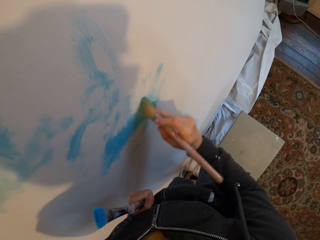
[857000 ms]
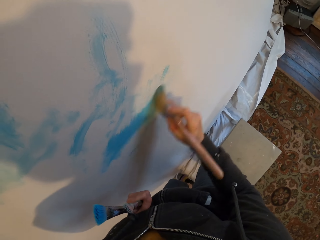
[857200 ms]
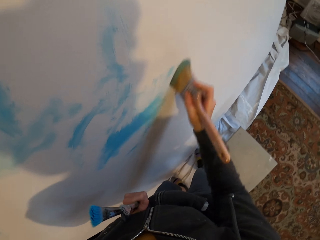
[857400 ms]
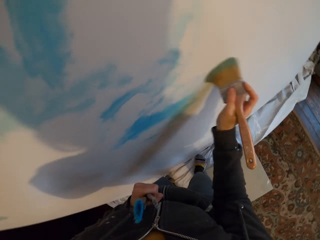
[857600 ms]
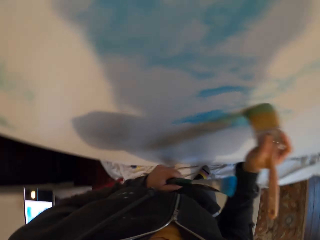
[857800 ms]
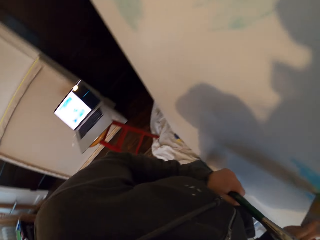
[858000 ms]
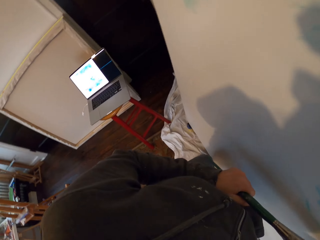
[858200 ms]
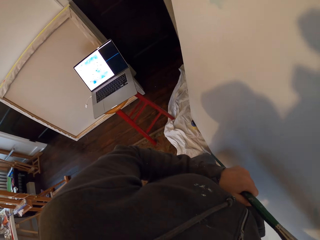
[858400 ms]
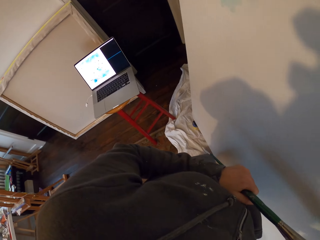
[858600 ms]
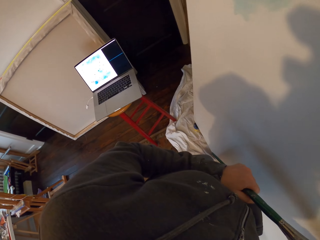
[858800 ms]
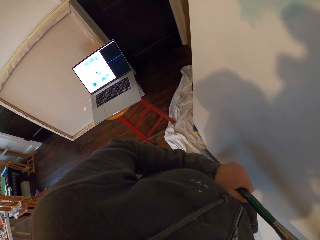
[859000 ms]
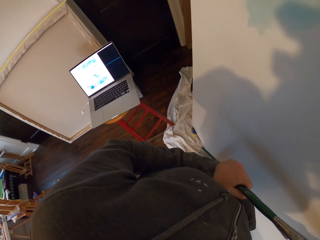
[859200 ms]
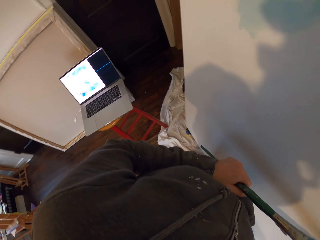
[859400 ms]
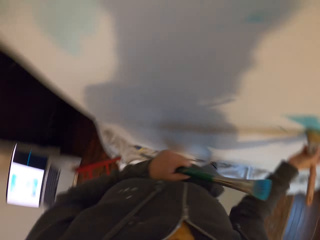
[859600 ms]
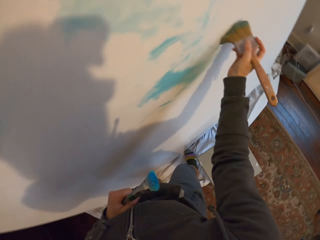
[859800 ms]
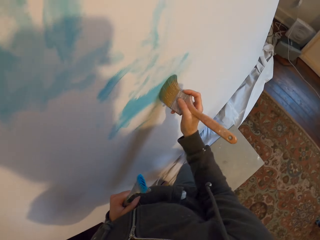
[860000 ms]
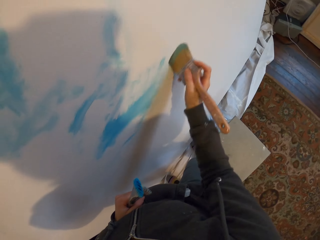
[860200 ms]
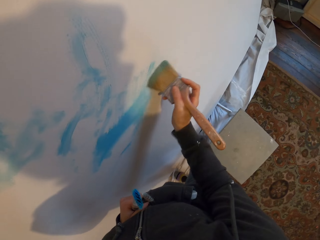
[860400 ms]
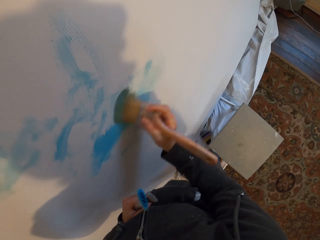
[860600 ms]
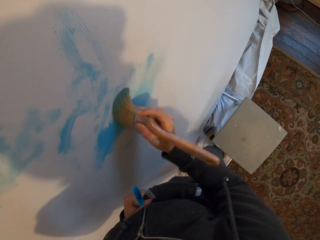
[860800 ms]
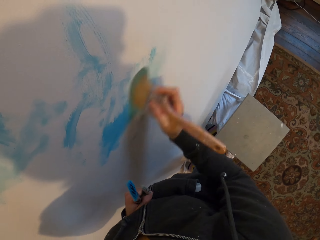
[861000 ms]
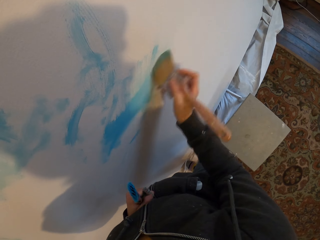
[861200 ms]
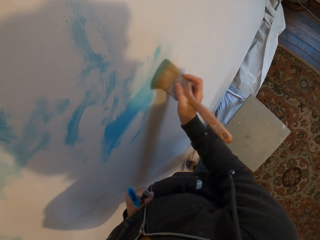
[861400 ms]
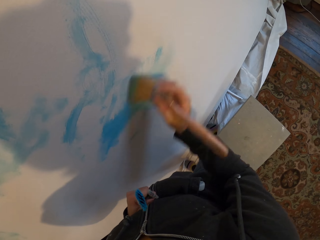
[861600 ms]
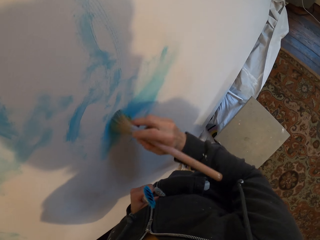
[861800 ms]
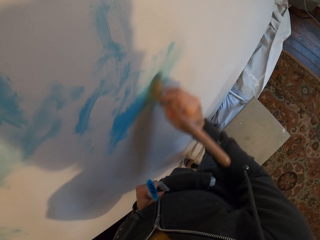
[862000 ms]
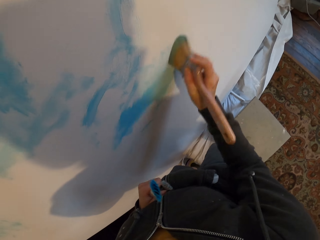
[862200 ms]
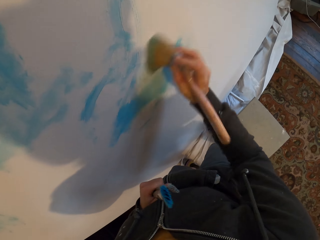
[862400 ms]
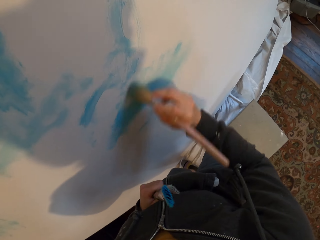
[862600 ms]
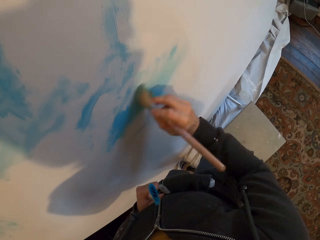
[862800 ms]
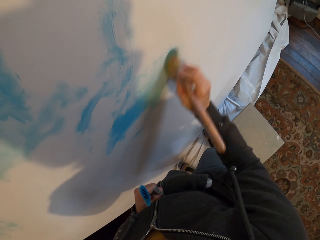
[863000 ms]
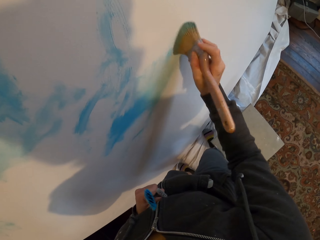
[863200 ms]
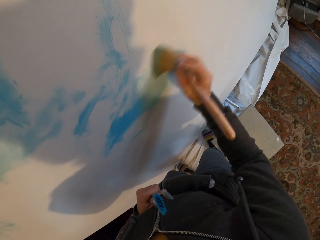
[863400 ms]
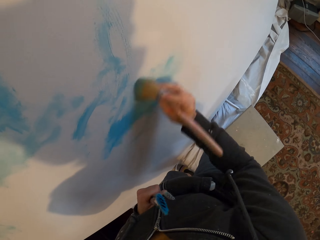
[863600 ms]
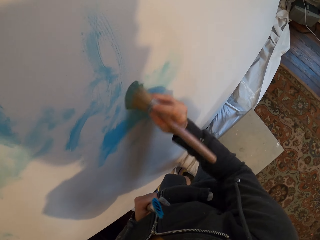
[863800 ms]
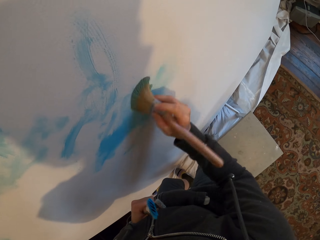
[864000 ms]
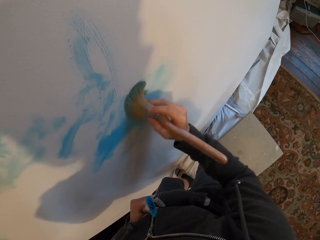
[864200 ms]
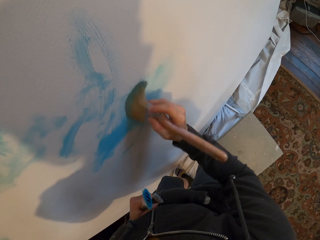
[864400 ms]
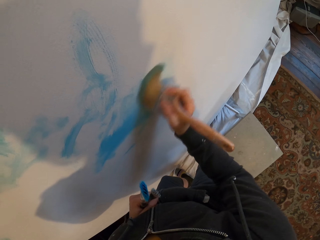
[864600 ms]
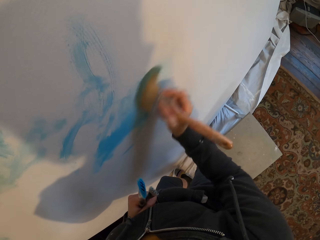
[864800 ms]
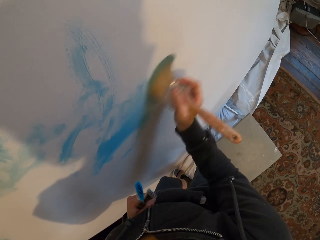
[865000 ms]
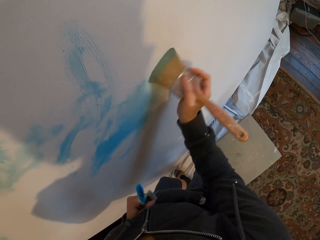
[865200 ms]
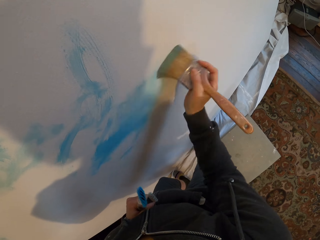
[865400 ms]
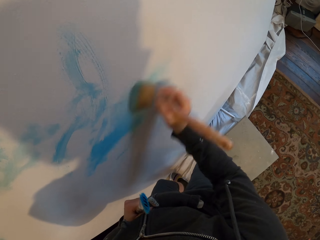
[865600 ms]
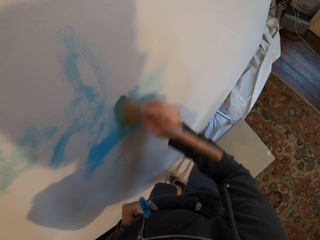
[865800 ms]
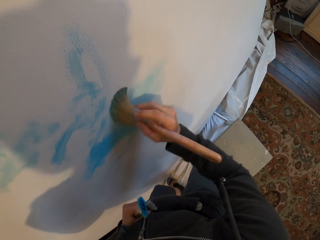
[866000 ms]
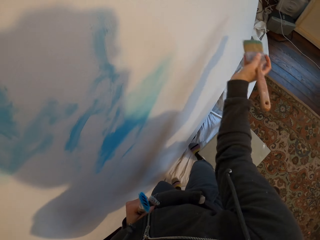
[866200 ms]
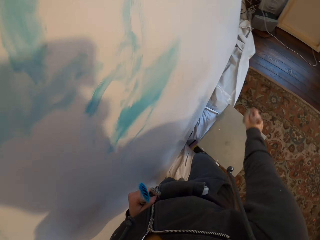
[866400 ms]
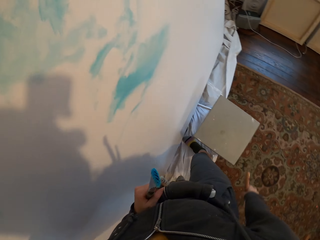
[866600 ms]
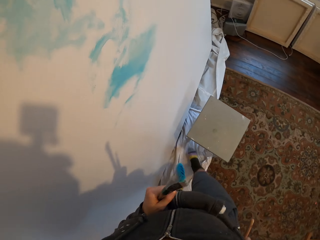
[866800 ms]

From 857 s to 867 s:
The camera wearer looks at the laptop. They paint the board.

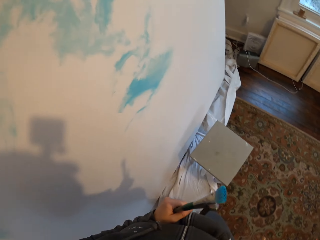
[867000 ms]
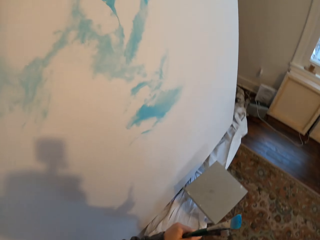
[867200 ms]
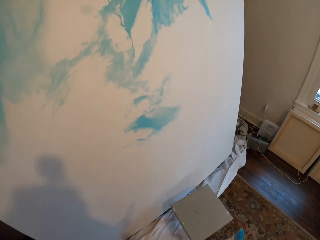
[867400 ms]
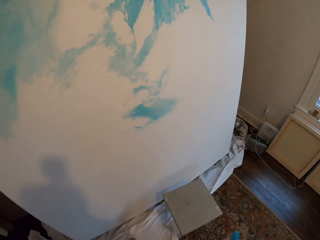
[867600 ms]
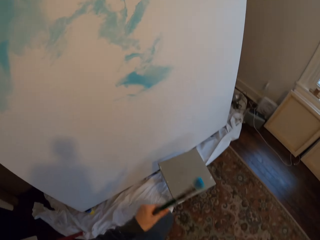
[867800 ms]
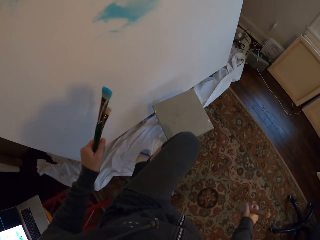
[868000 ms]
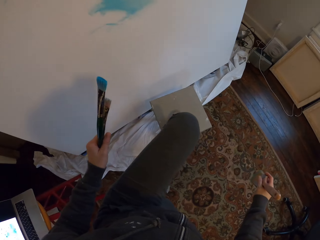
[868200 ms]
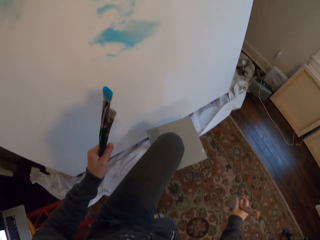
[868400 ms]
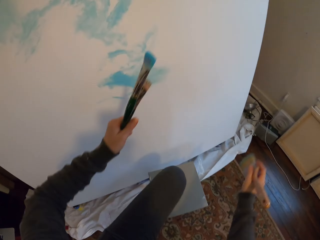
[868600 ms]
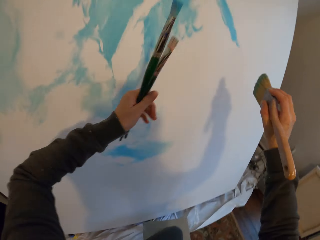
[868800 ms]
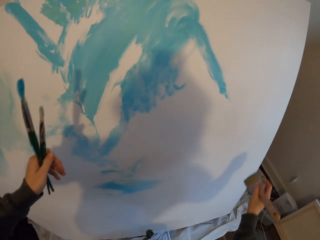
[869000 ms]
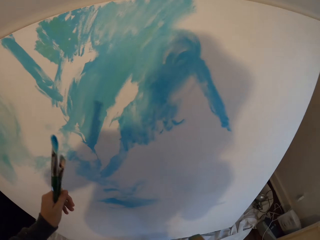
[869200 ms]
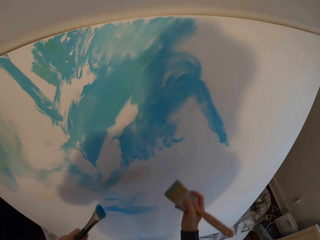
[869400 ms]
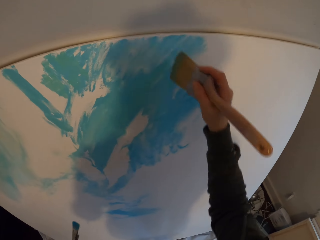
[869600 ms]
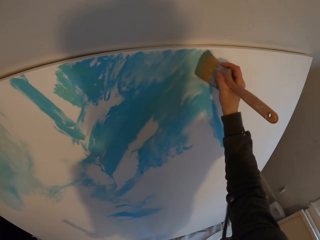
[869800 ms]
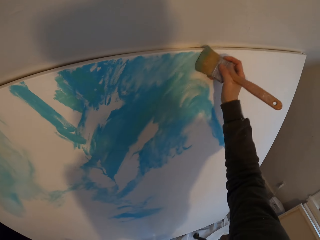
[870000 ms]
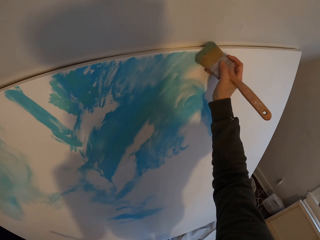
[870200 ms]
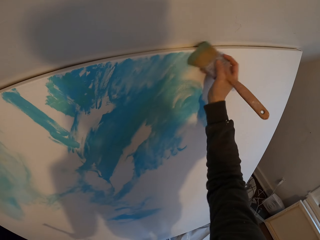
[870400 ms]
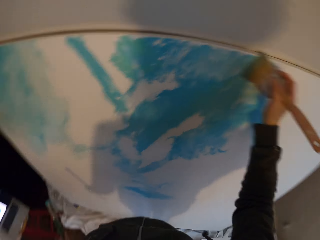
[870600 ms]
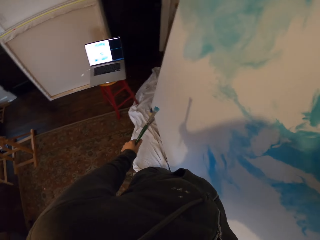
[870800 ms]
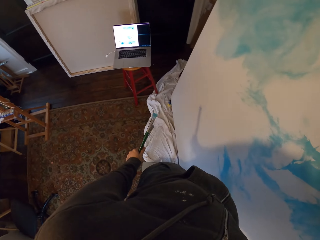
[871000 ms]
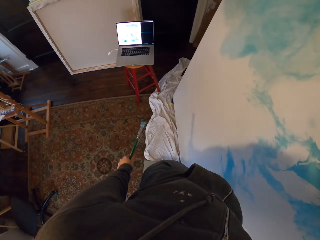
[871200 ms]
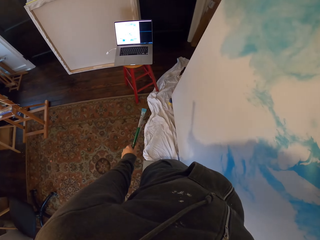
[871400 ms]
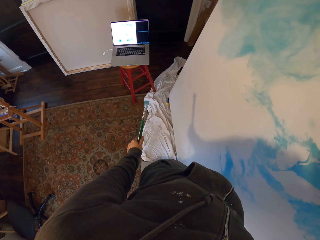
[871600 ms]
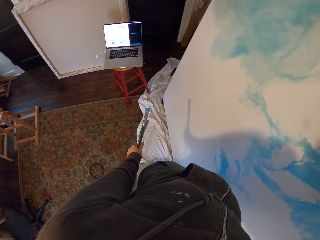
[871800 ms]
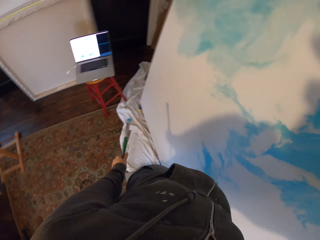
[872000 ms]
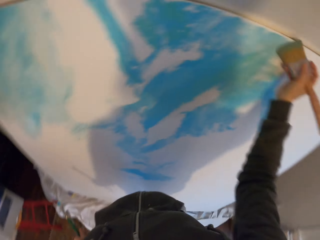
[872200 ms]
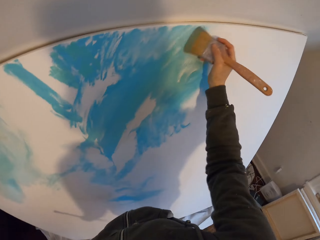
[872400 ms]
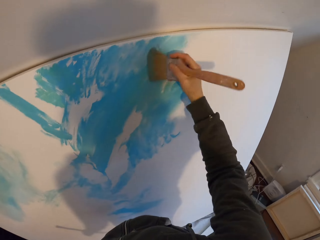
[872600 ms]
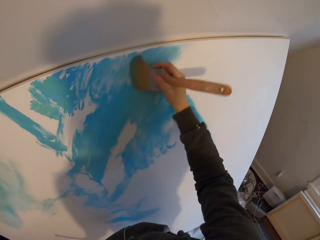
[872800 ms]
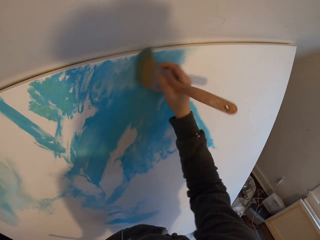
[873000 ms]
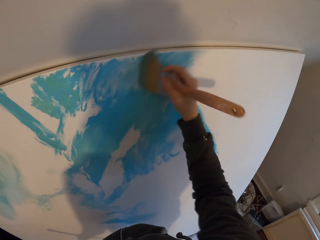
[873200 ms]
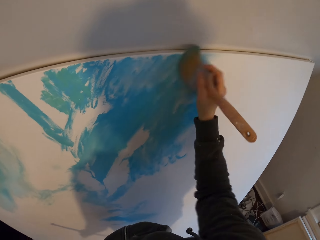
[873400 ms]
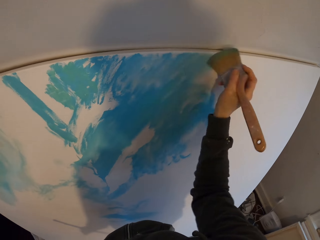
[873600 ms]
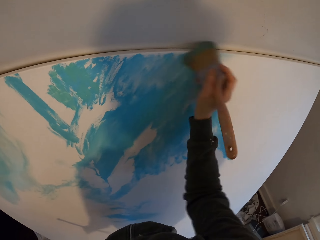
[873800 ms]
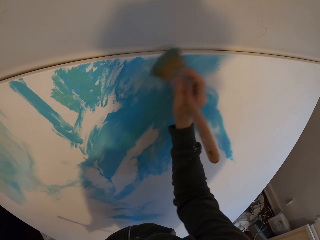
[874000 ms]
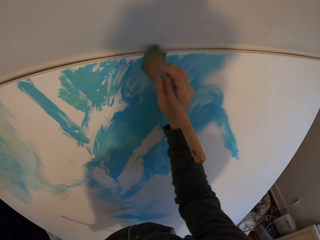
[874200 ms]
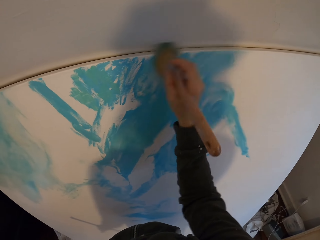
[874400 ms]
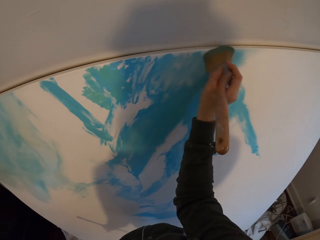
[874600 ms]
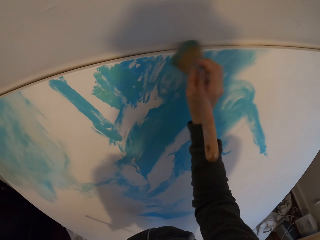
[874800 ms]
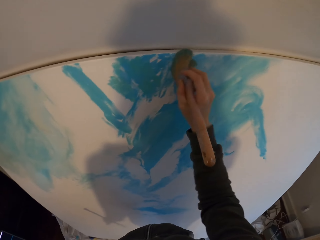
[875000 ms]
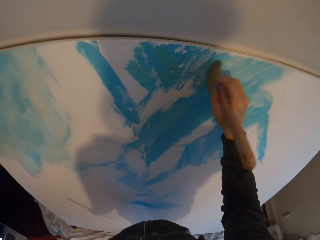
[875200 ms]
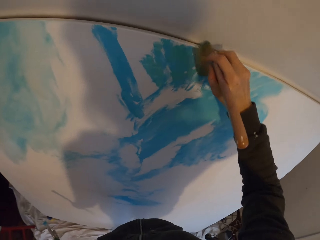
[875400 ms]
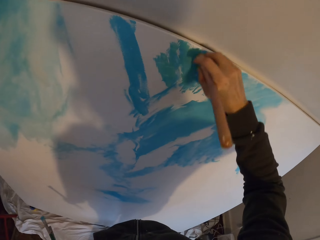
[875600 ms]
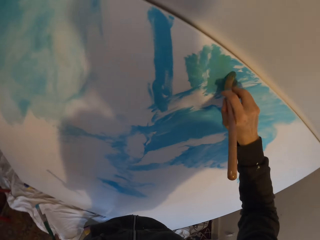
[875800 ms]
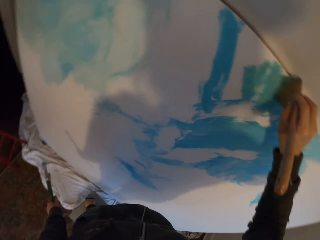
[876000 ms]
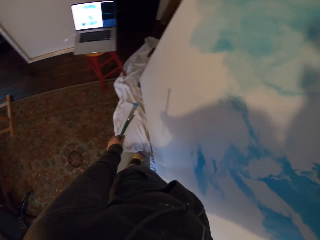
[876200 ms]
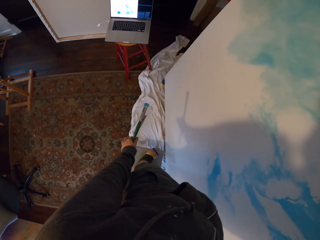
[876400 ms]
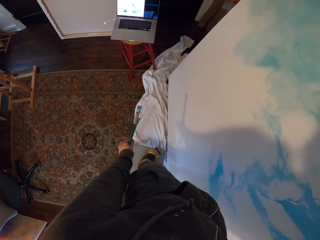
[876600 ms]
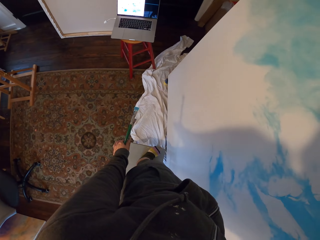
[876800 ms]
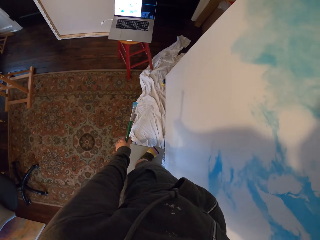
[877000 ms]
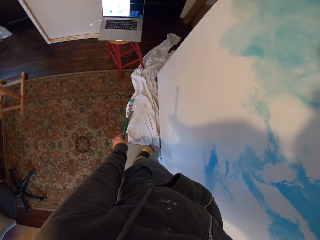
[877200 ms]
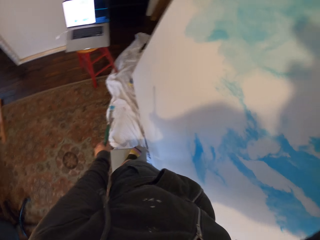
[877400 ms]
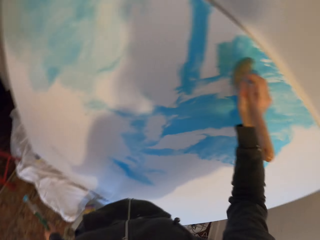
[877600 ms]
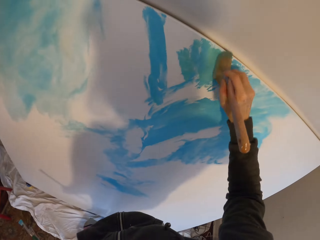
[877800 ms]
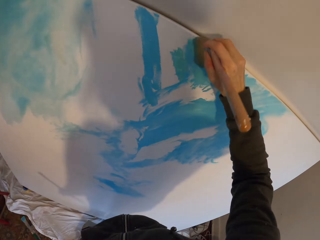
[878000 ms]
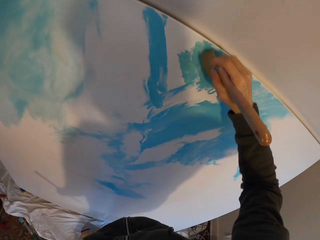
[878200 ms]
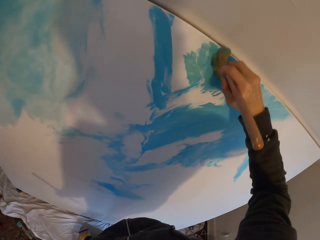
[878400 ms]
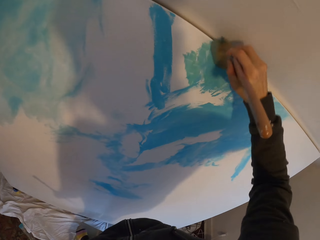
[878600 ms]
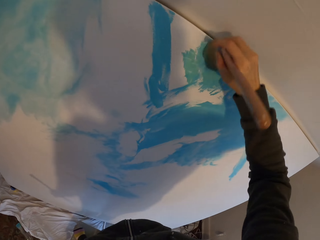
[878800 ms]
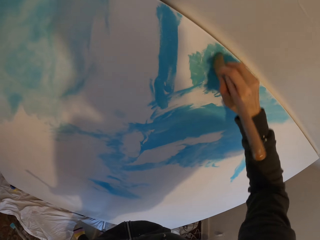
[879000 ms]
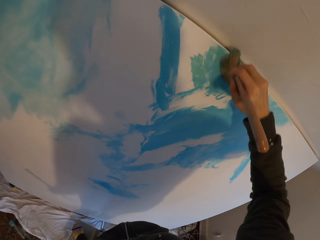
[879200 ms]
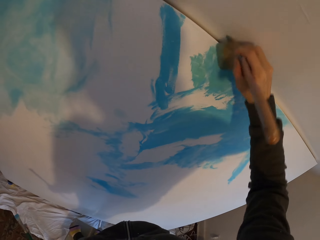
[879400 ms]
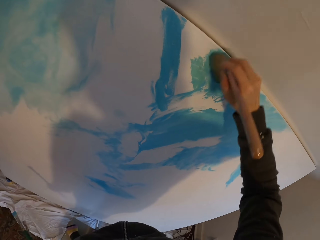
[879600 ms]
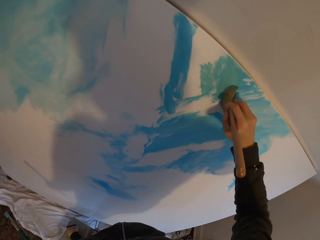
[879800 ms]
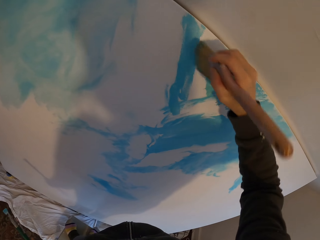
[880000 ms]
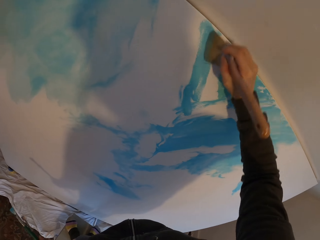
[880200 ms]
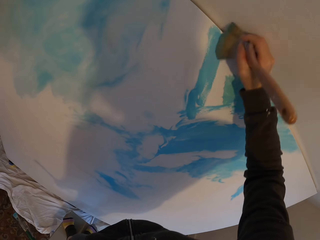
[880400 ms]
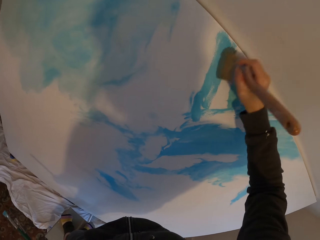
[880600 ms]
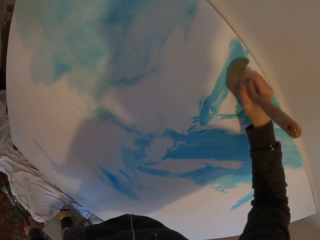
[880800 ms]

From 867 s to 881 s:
The camera wearer looks at the board. They walk around and climb on a stool. They paint the board. They look at the laptop. They paint the board. They look at the laptop. They paint the board.
